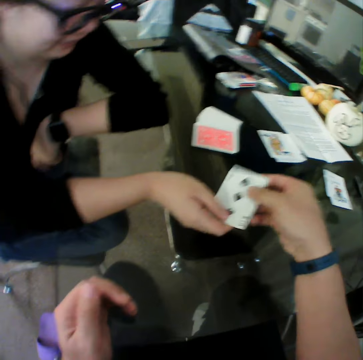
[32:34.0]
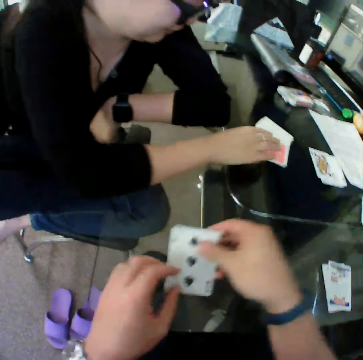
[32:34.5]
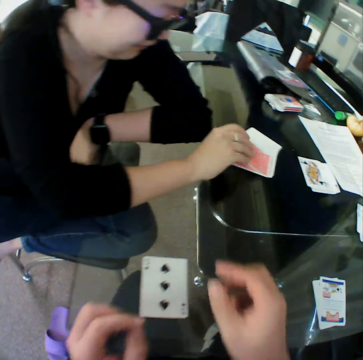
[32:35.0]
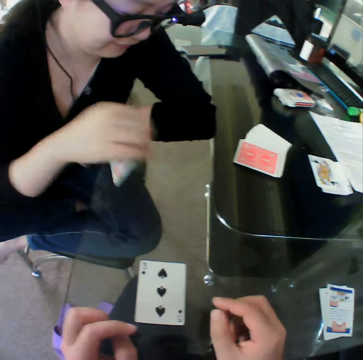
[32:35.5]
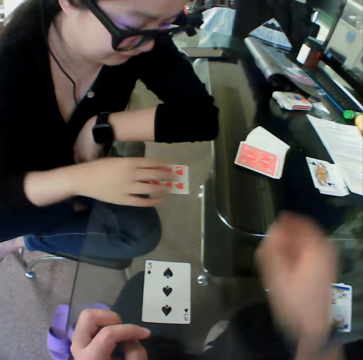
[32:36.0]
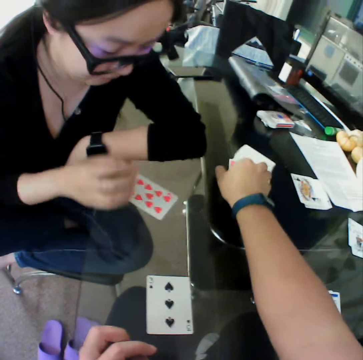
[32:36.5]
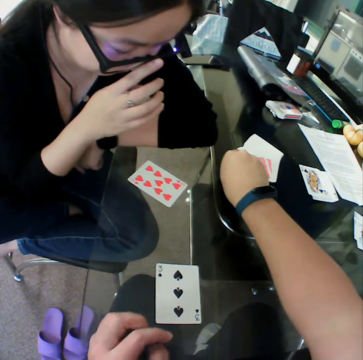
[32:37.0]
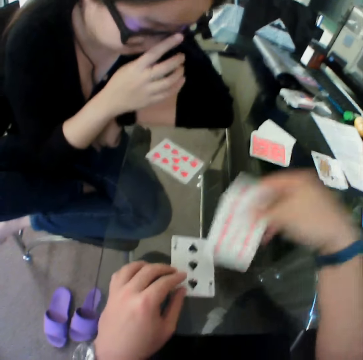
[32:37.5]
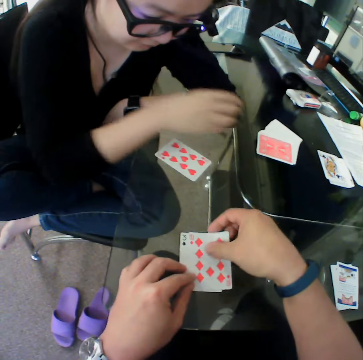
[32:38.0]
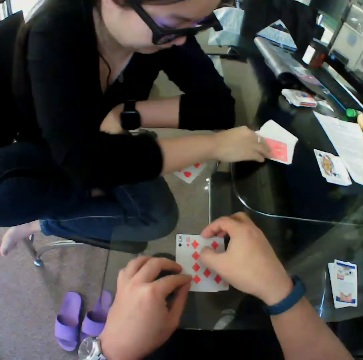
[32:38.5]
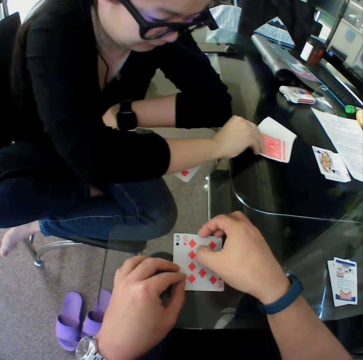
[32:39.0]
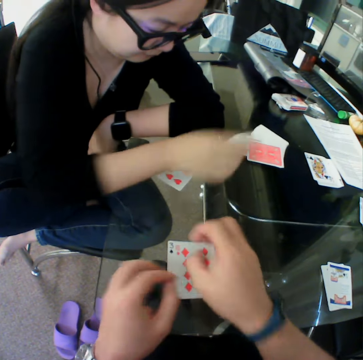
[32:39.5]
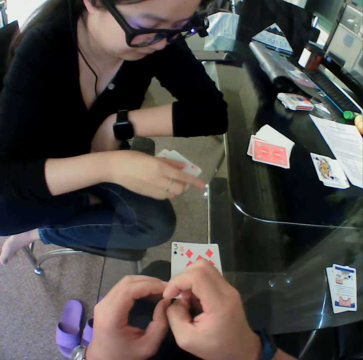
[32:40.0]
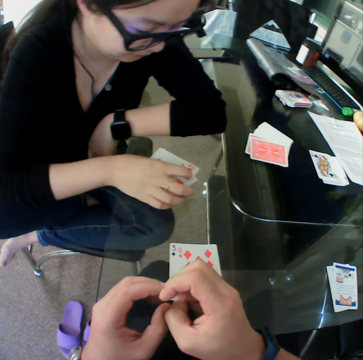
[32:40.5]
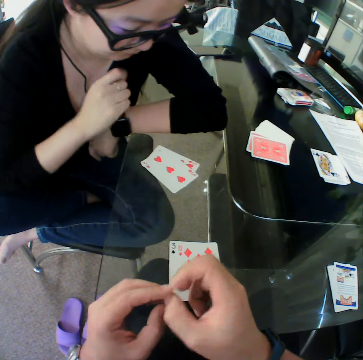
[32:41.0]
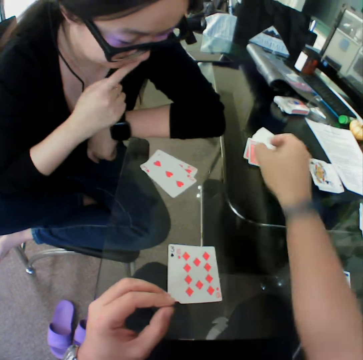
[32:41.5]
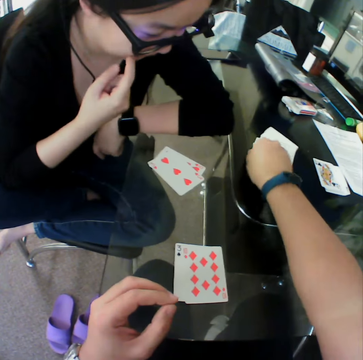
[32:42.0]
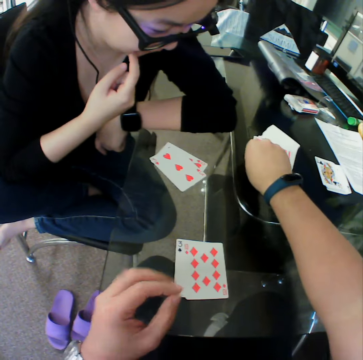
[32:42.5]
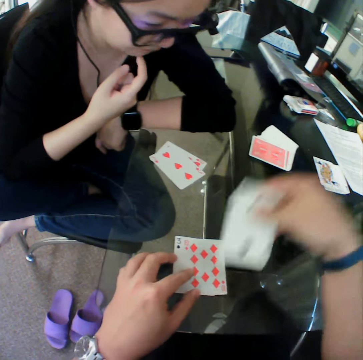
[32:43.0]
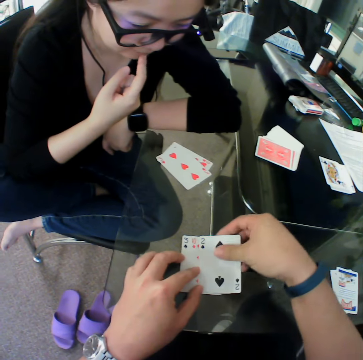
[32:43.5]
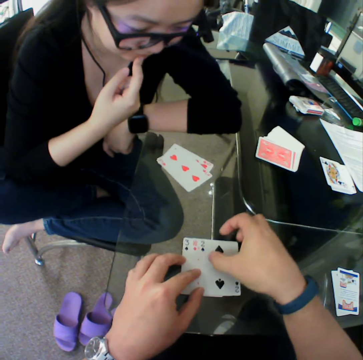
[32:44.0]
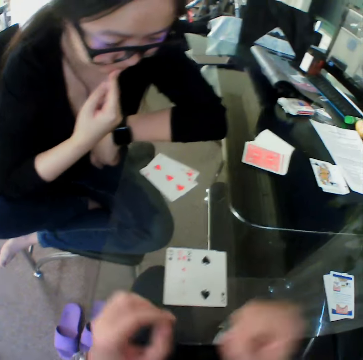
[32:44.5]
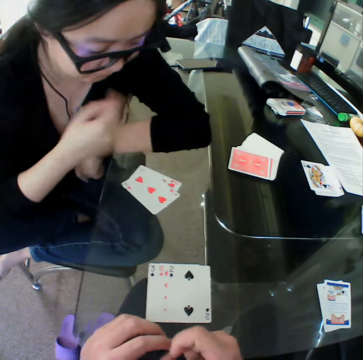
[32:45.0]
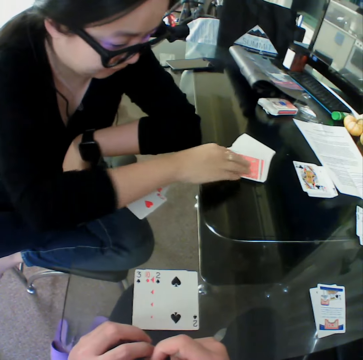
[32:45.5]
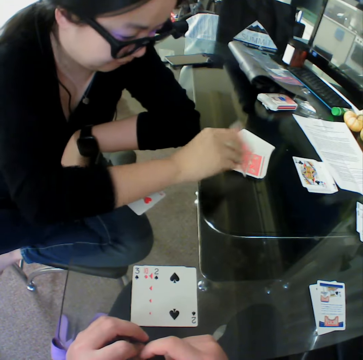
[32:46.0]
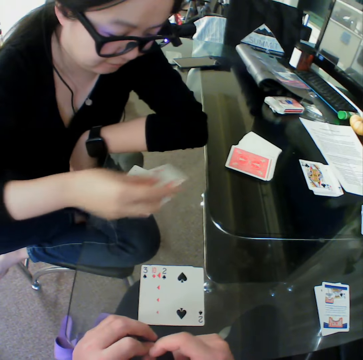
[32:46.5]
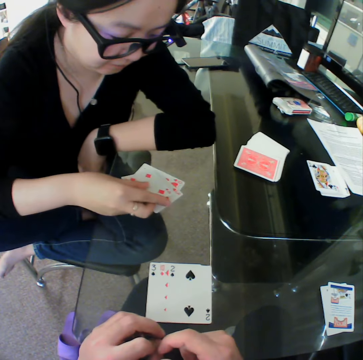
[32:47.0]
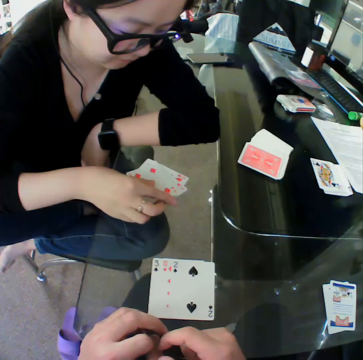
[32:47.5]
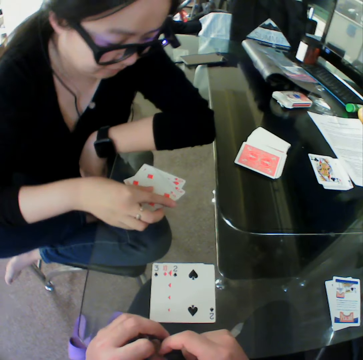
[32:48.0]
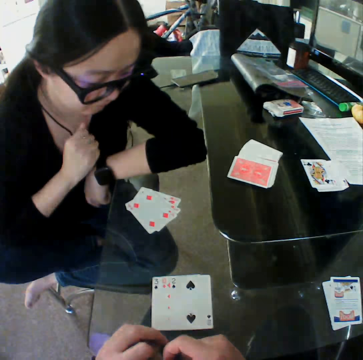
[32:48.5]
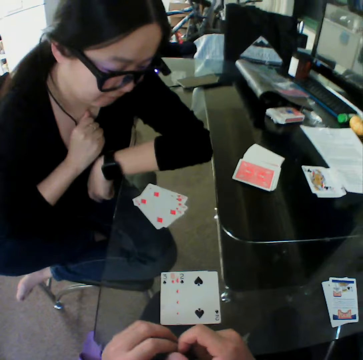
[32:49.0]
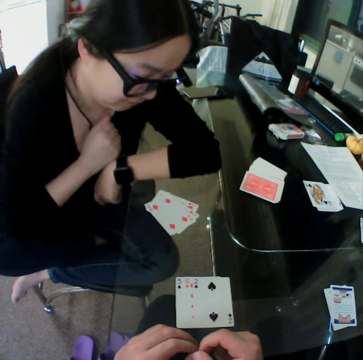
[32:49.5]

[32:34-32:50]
A woman gives the camera wearer the card with her right hand. The woman moves the card from the stack of cards on the table towards her with her right hand. The woman picks up the card. The woman places the card on the table. The camera wearer picks up the card. He moves the card from the stack of cards on the table towards him with his right hand. He places the card on the table. The woman moves the card from the stack of cards on the table towards her with her right hand. The woman picks up the card. The woman places the card on the table. The camera wearer picks up the card. He moves the card from the stack of cards on the table towards him with his right hand. He places the card on the table. The woman picks up the card. The woman moves the card from the stack of cards on the table towards her with her right hand. The woman places the card on the table.

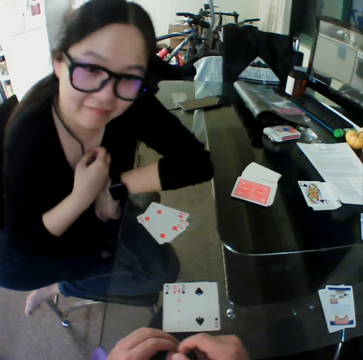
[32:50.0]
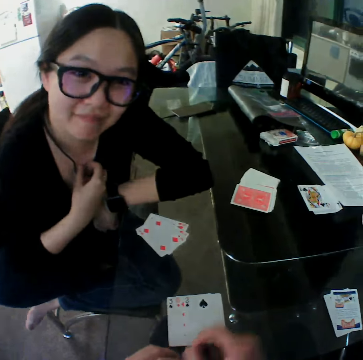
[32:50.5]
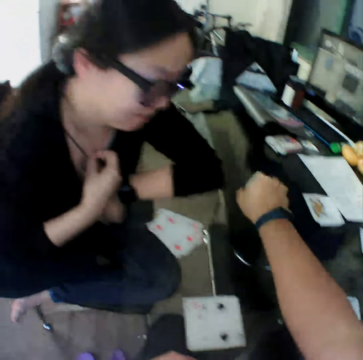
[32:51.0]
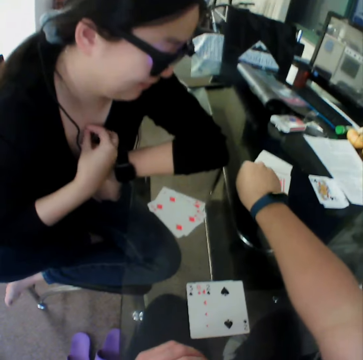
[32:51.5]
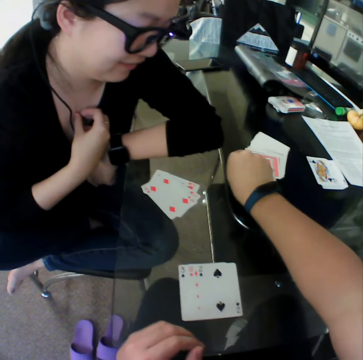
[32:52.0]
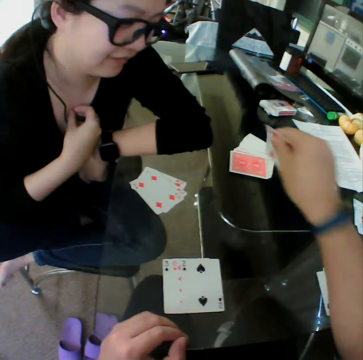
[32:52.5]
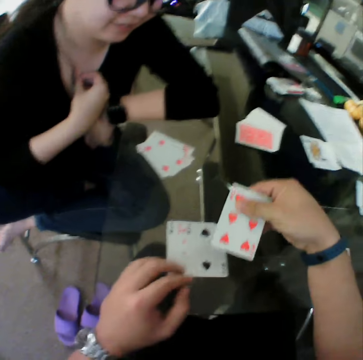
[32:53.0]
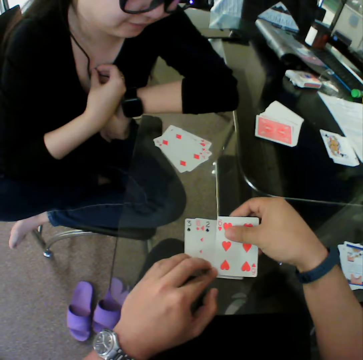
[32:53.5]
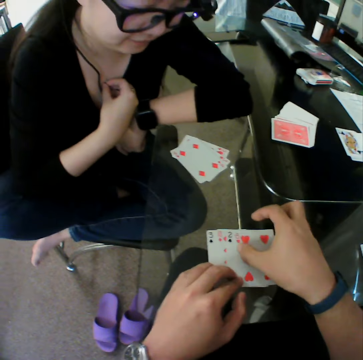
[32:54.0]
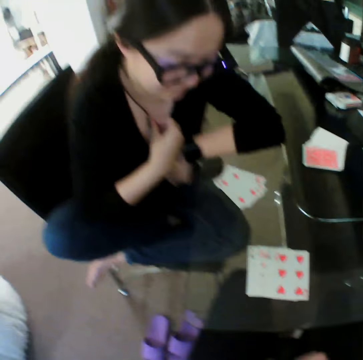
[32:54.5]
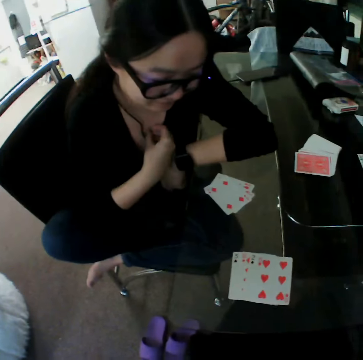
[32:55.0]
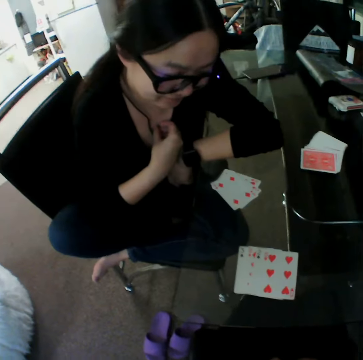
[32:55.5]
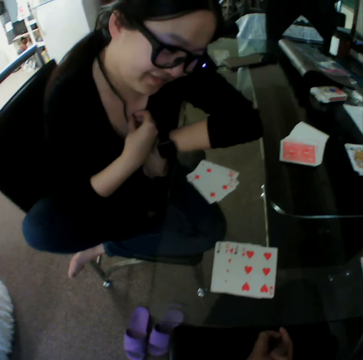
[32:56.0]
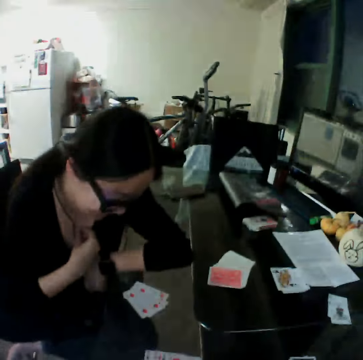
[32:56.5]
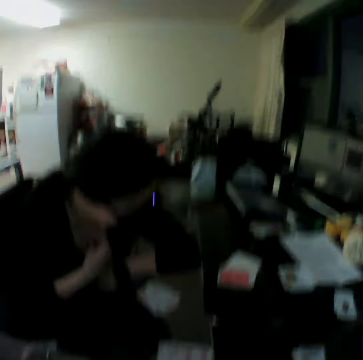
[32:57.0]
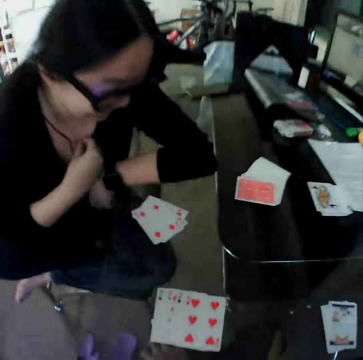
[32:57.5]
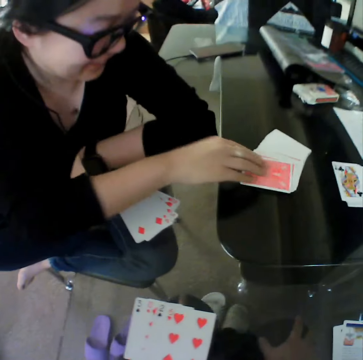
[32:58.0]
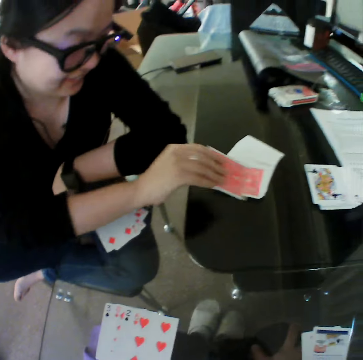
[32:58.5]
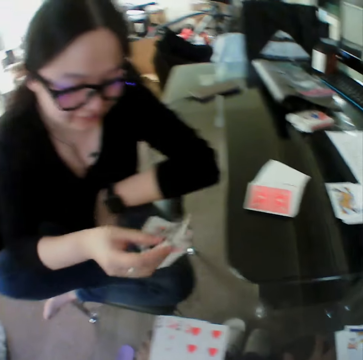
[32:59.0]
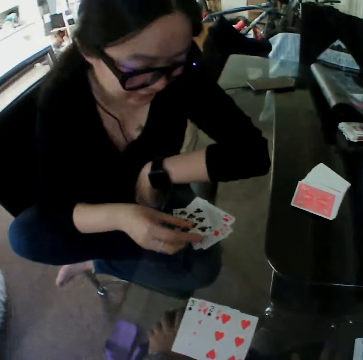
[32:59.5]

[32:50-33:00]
The camera wearer picks up the card. He moves the card from the stack of cards on the table towards him with his right hand. He places the card on the table. He converses with a woman. The woman picks up the card. The woman moves the card from the stack of cards on the table towards her with her right hand.

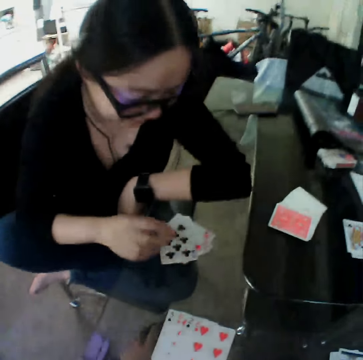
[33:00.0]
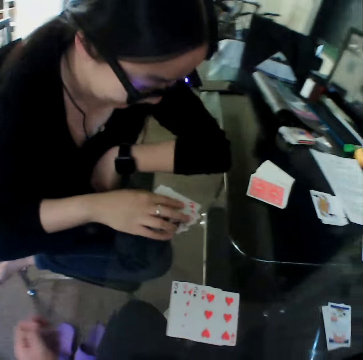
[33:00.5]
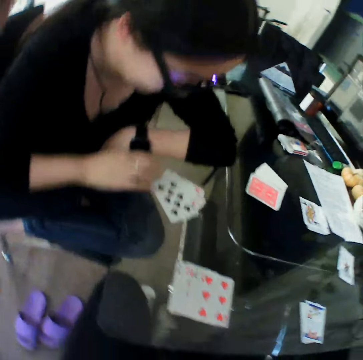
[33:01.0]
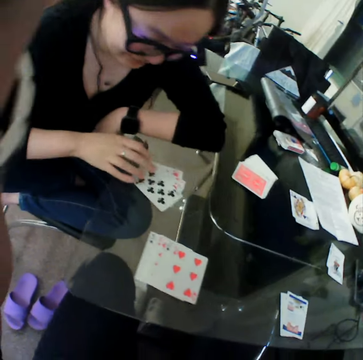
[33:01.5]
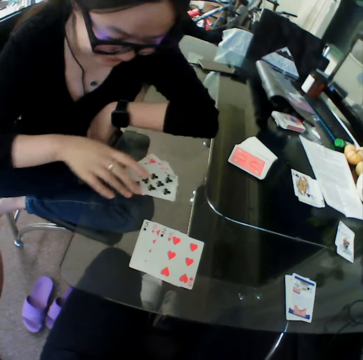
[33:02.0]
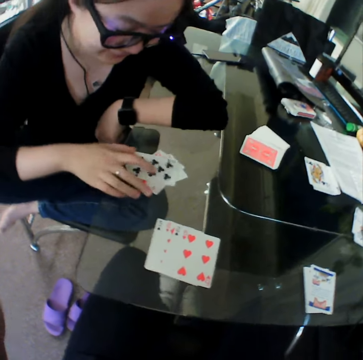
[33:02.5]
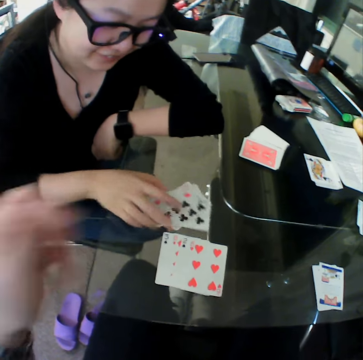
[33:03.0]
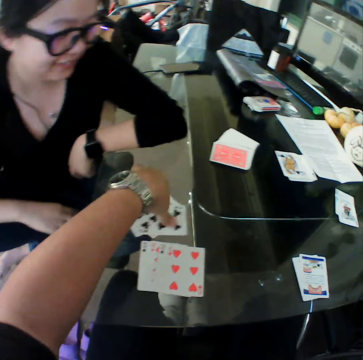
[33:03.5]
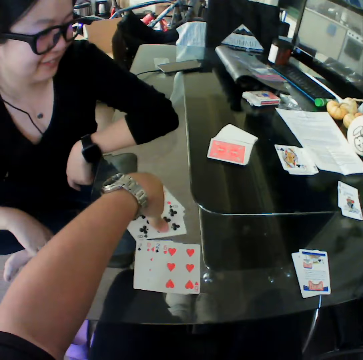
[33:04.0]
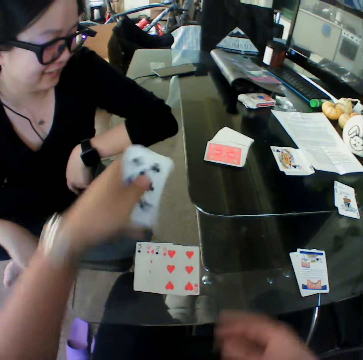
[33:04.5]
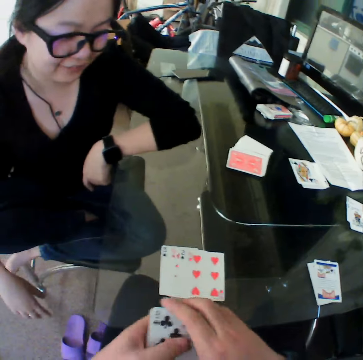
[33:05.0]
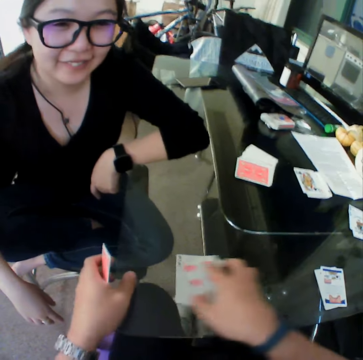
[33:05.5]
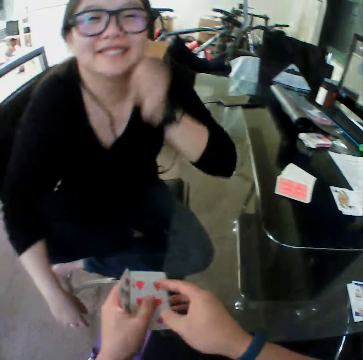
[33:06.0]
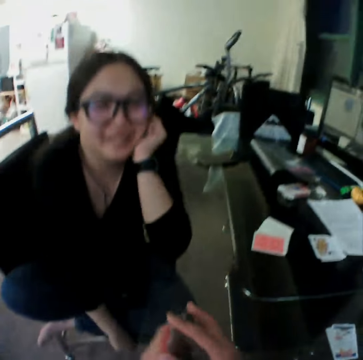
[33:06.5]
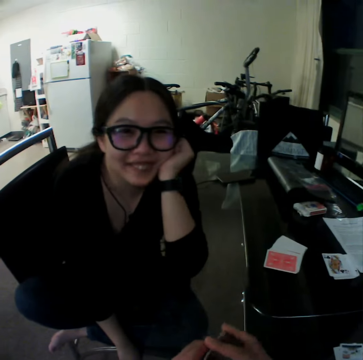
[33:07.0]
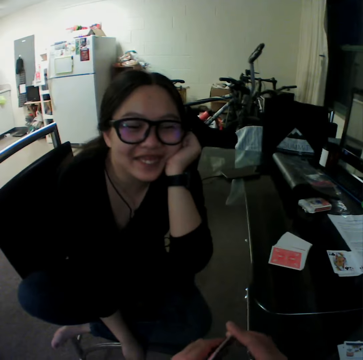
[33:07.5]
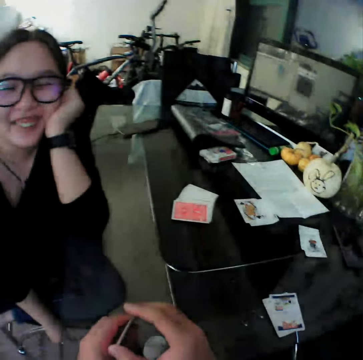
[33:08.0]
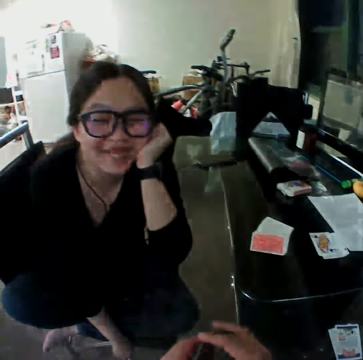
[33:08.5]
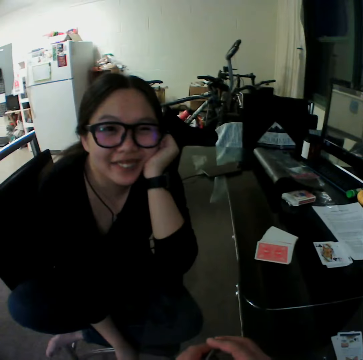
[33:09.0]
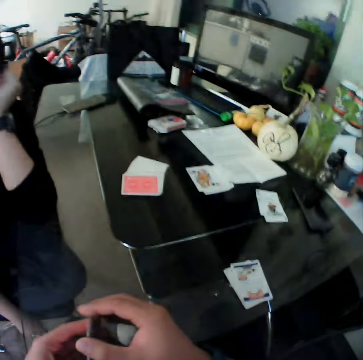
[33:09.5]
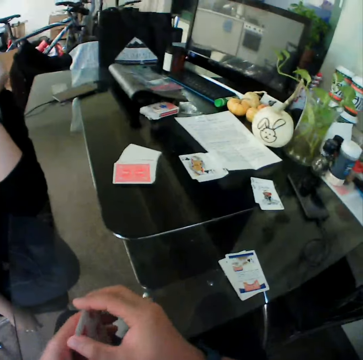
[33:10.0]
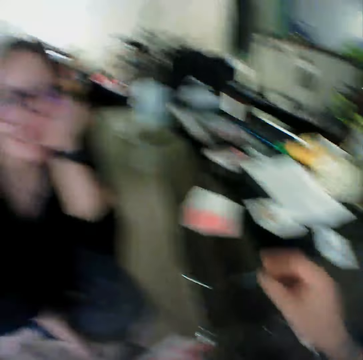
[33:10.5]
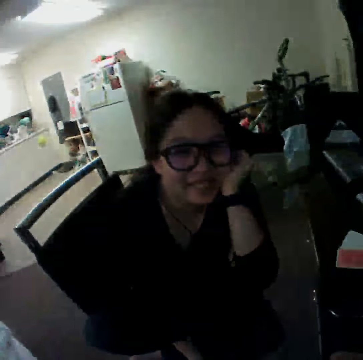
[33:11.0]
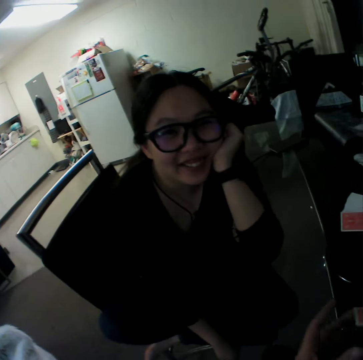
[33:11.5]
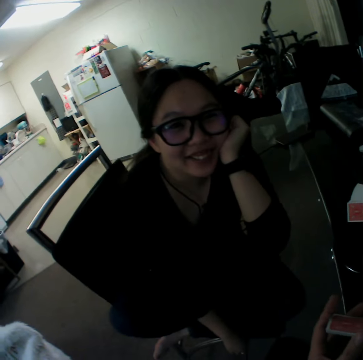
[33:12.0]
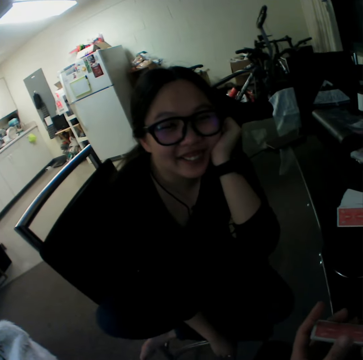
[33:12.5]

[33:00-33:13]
A woman places the card on the table. She moves the card. The camera wearer packs the cards from the table with his hands. He picks the cards. He converses with the woman. He interacts with the woman.
